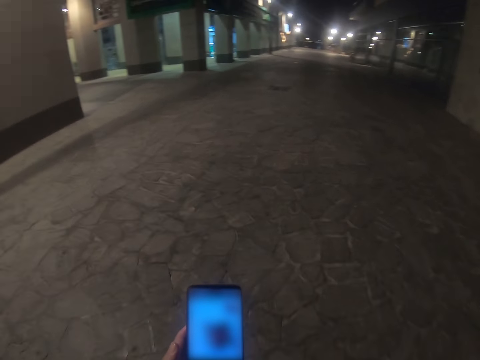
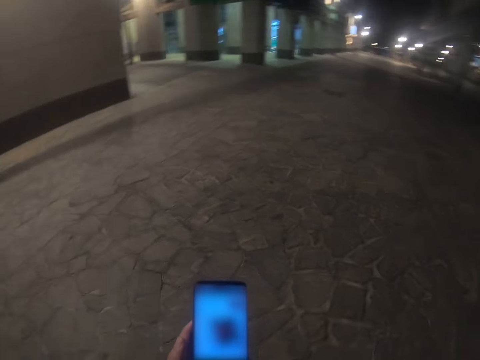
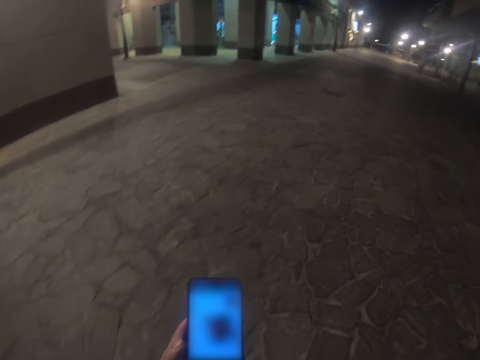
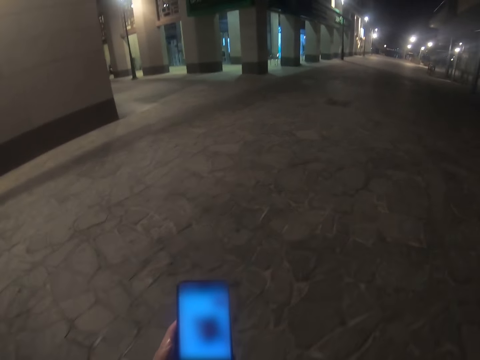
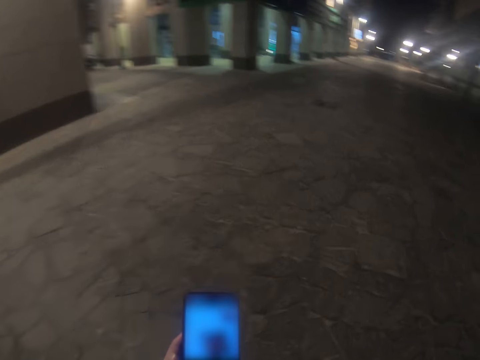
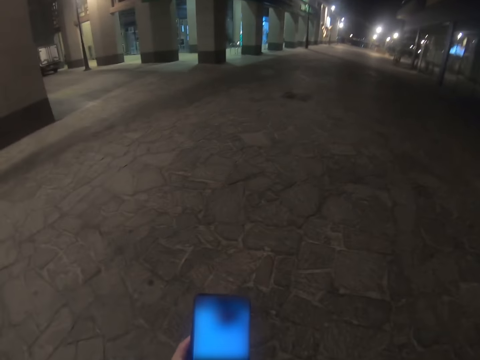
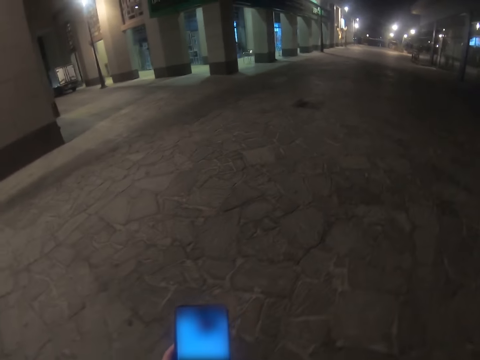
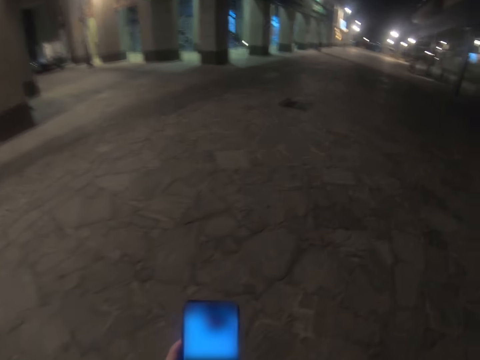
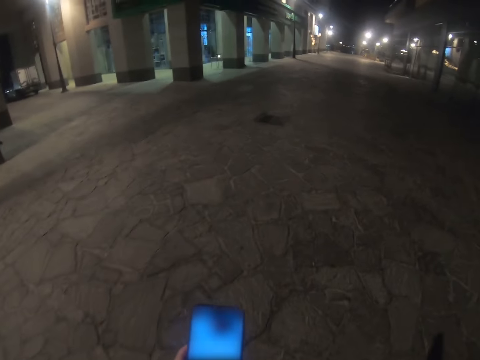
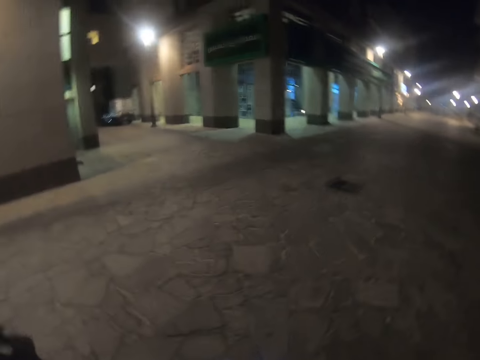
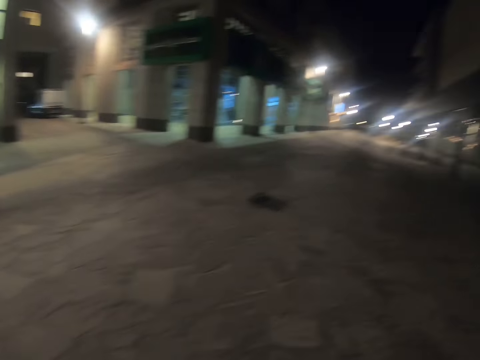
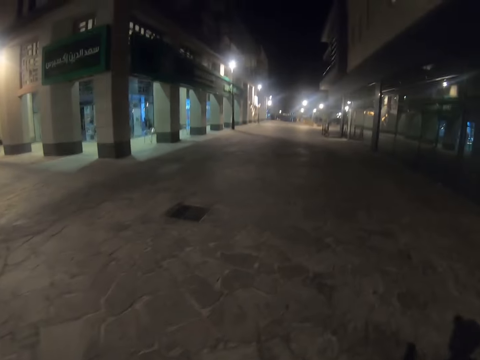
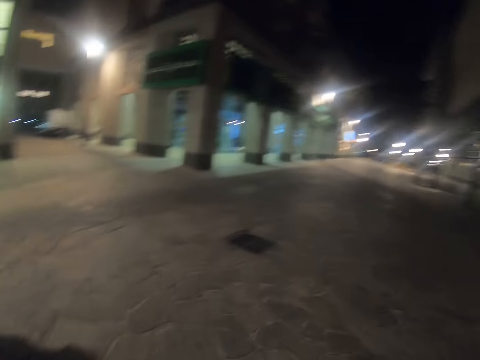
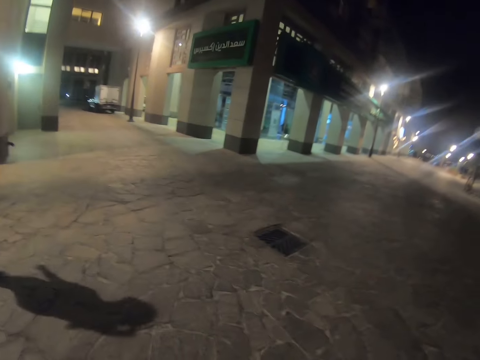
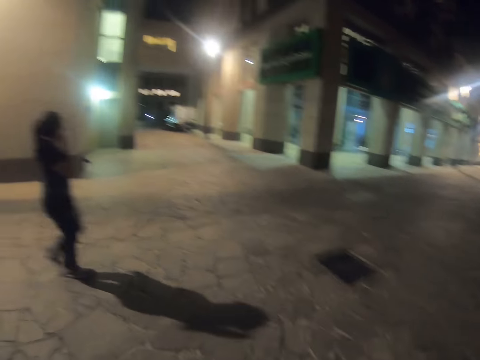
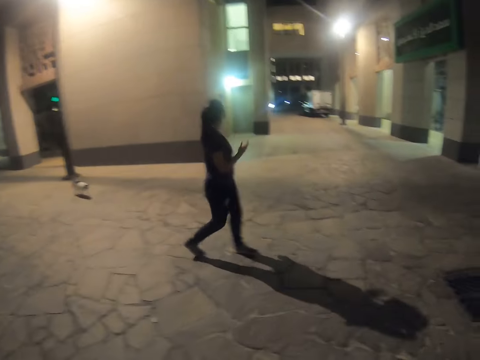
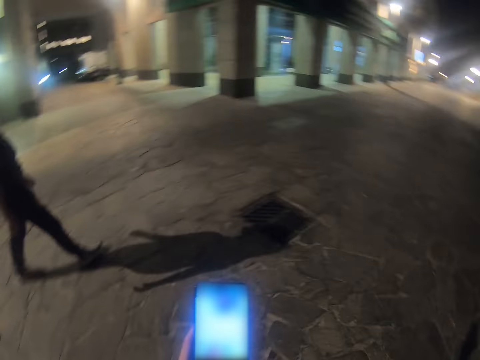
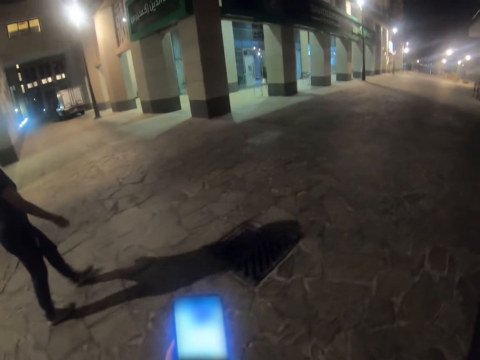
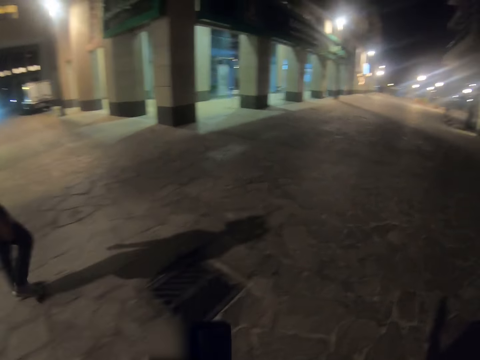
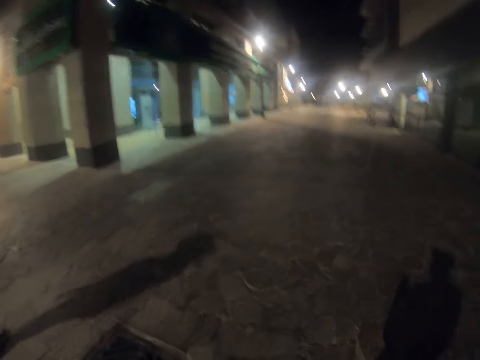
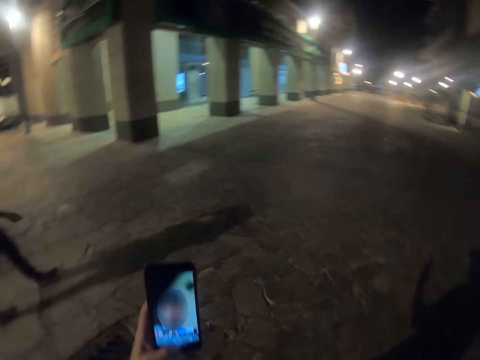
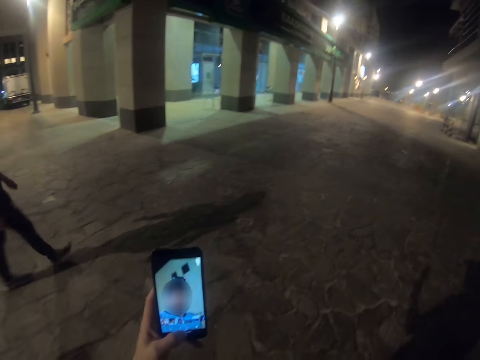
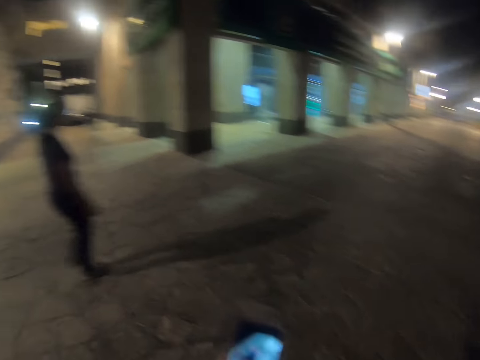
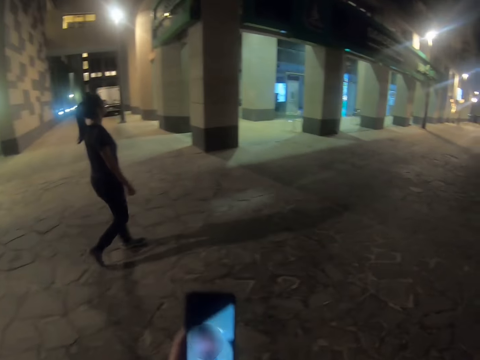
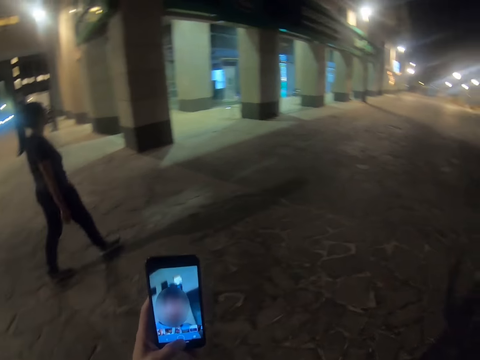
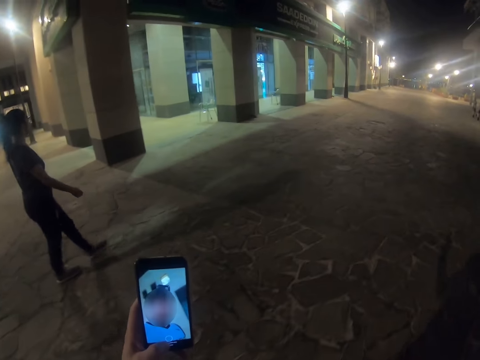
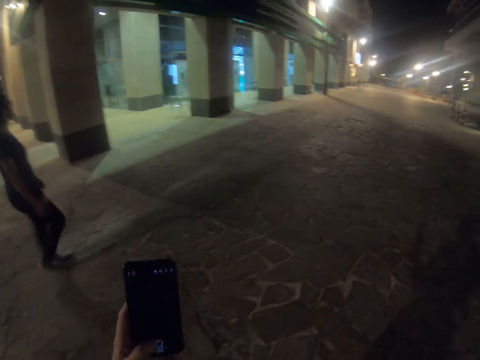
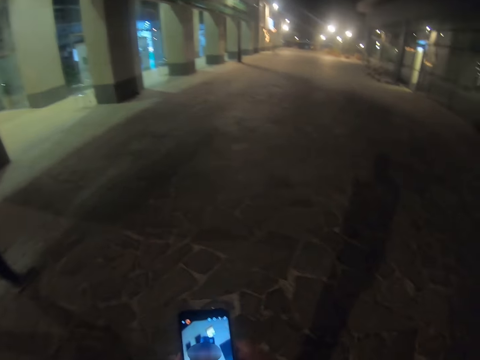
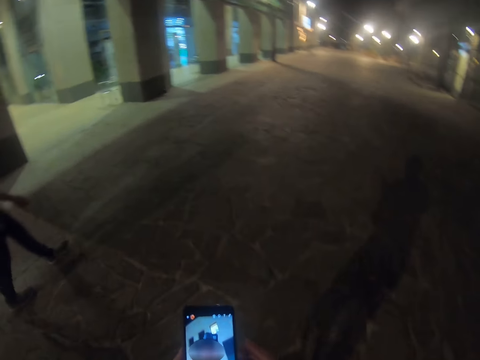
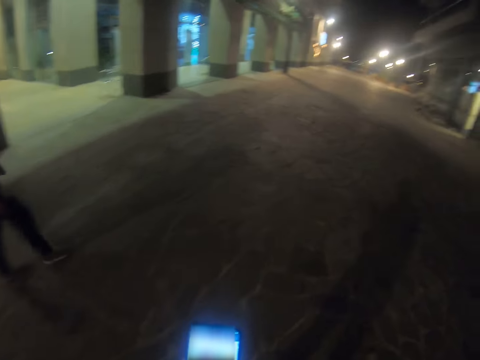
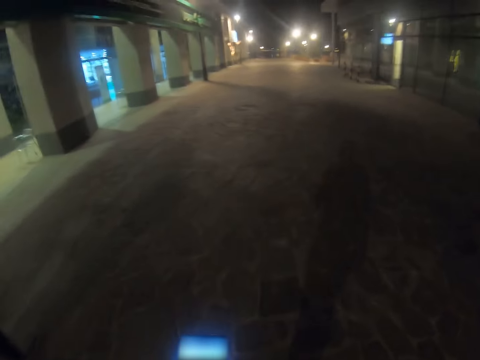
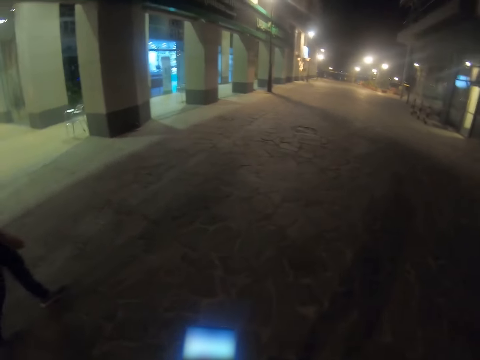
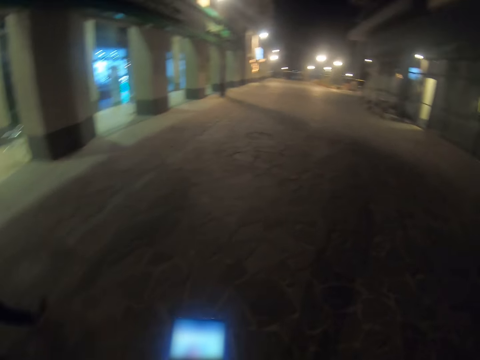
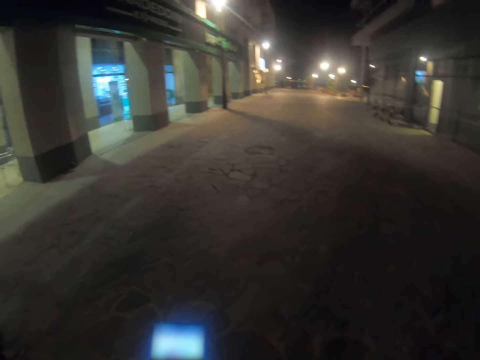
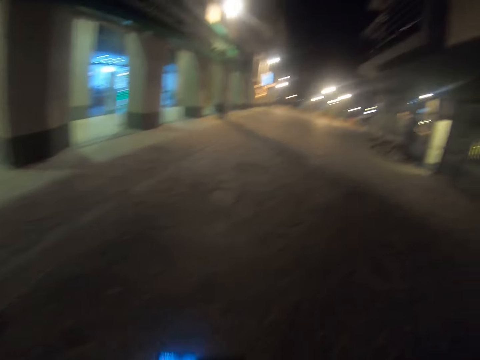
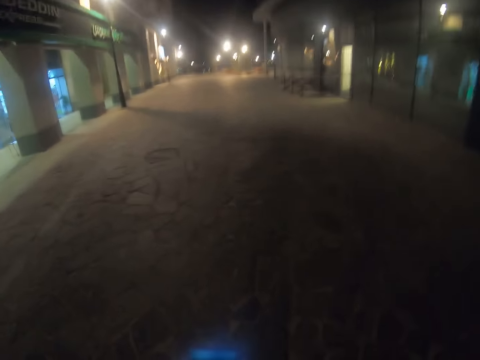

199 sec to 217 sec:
A woman walks on the pavement. She walks on the pavement again. The camera wearer takes a selfie with the phone. The woman walks on the pavement.

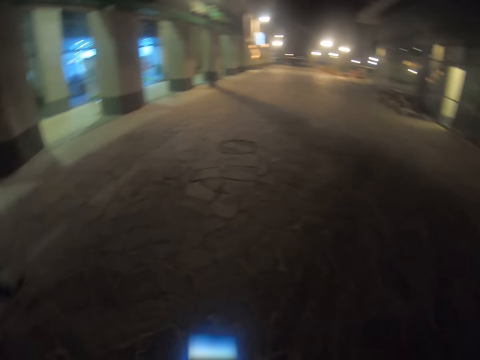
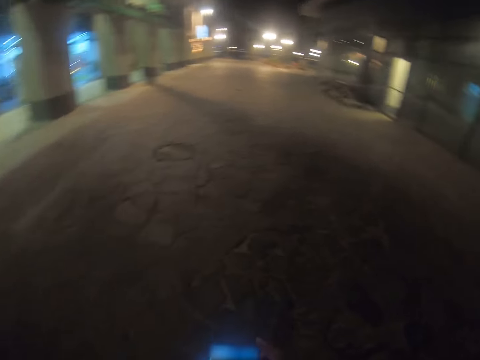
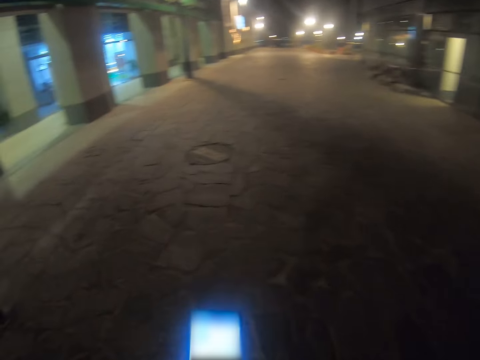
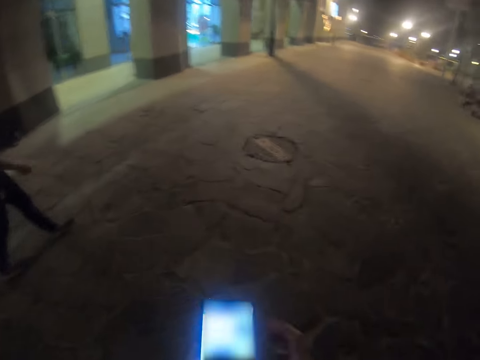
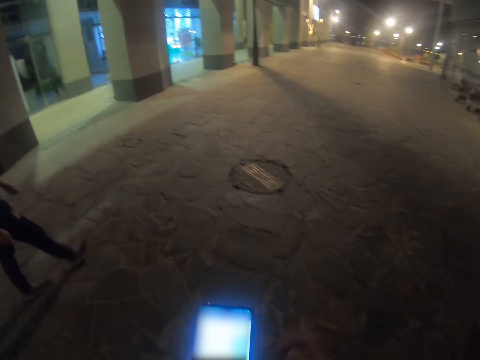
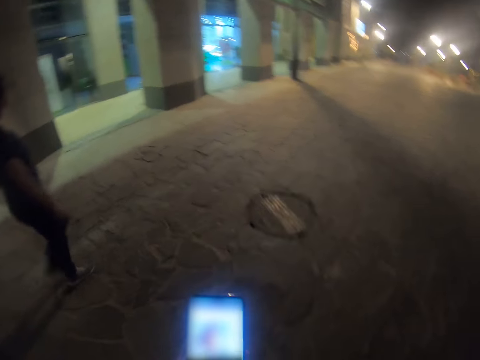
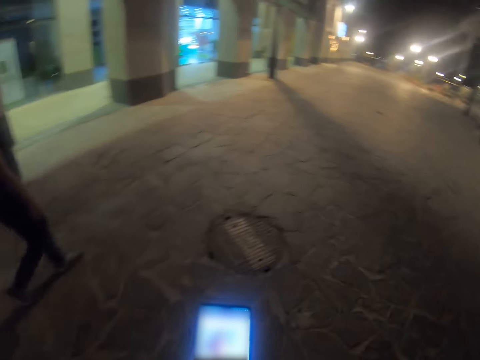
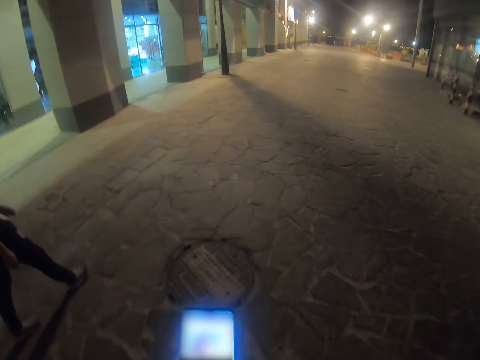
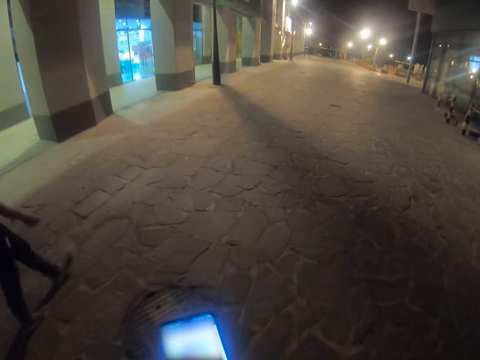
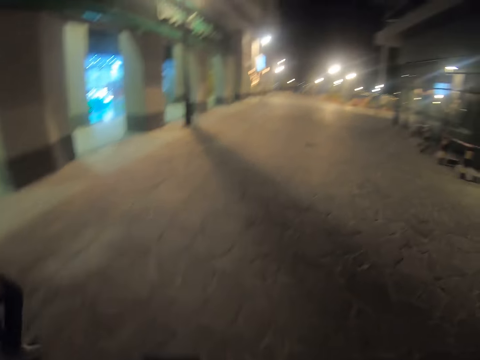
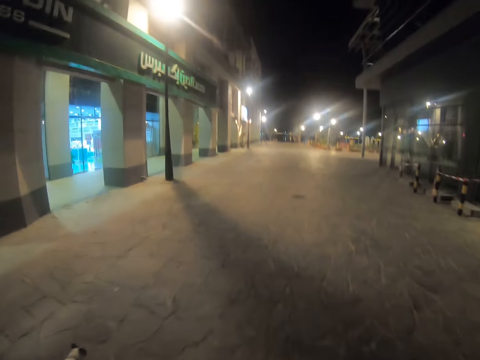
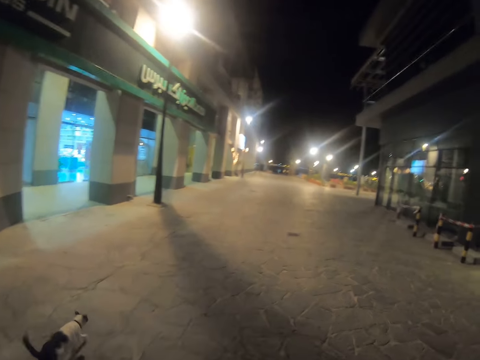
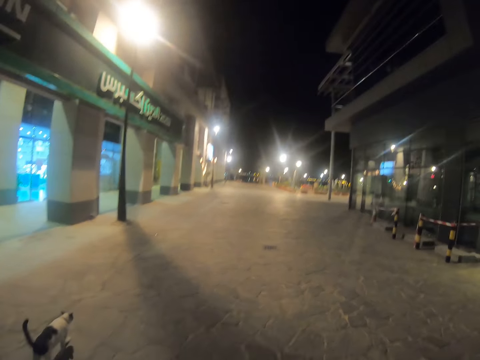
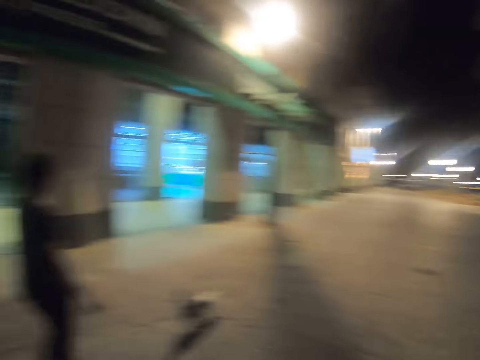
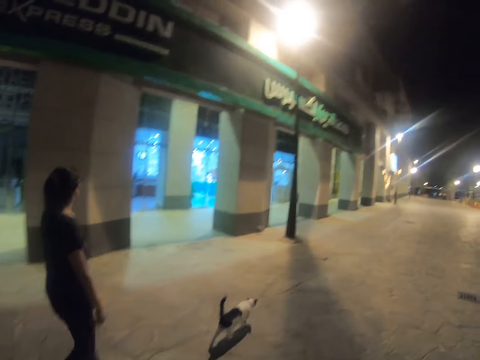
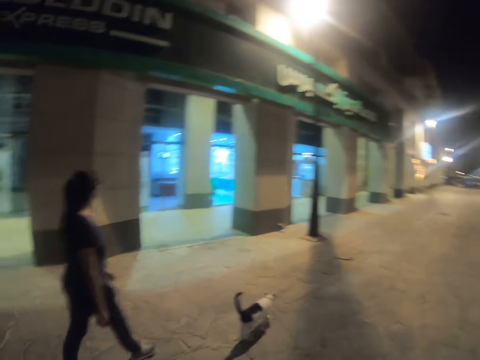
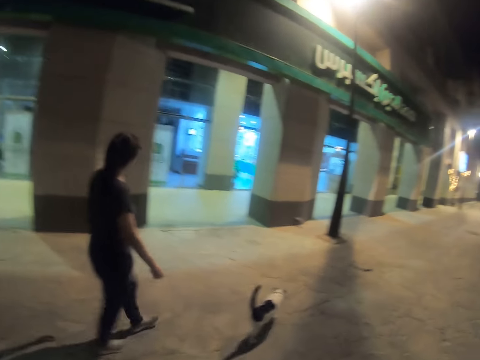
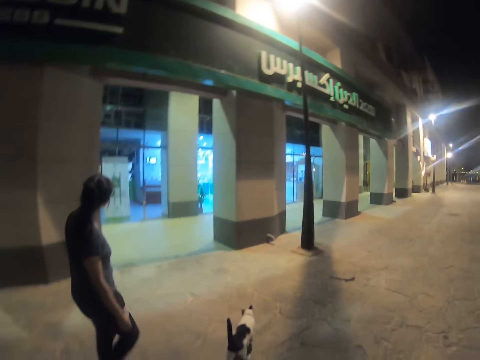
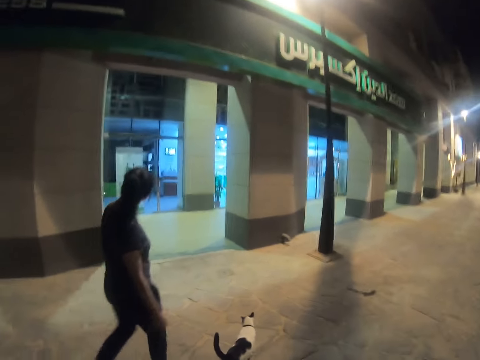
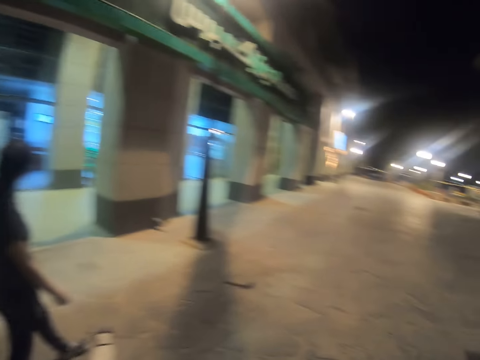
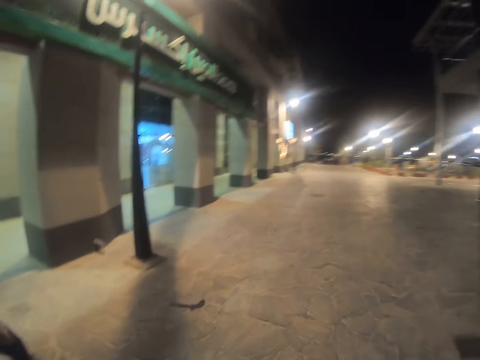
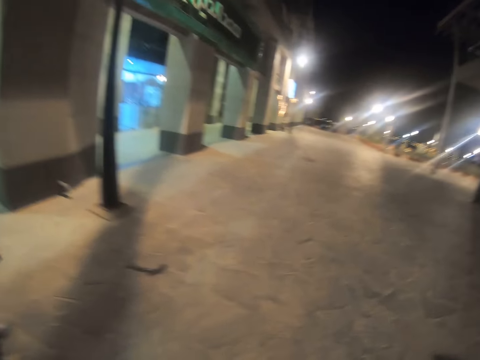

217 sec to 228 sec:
The camera wearer operates the phone. They walk on the pavement. A woman walks on the pavement.
